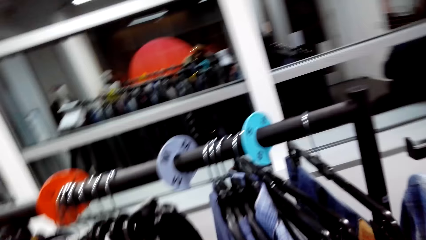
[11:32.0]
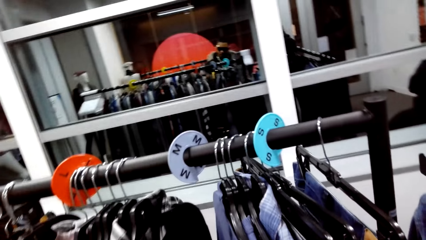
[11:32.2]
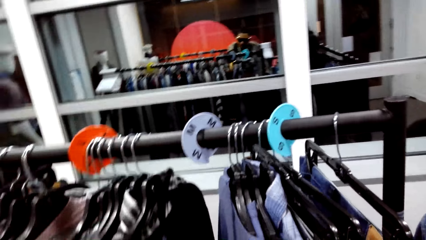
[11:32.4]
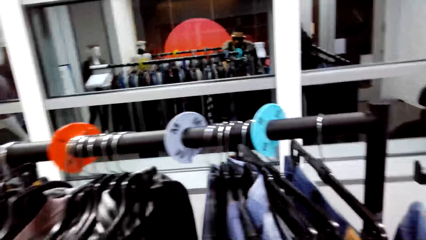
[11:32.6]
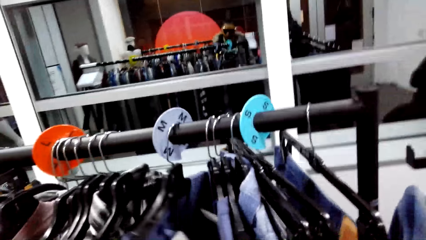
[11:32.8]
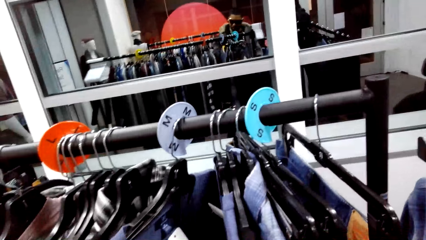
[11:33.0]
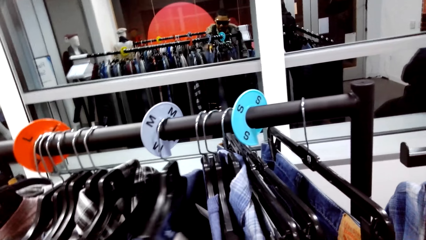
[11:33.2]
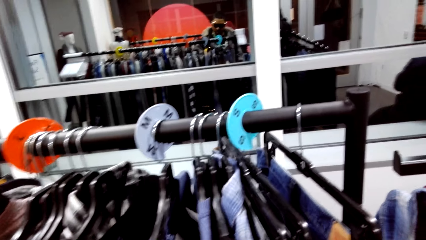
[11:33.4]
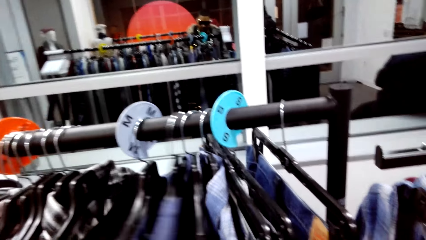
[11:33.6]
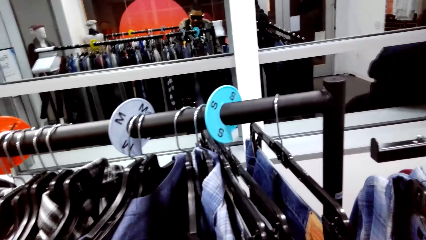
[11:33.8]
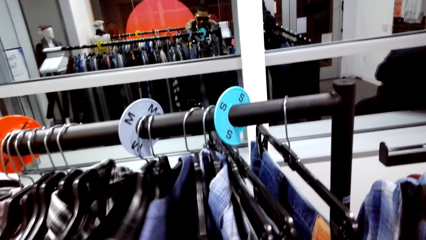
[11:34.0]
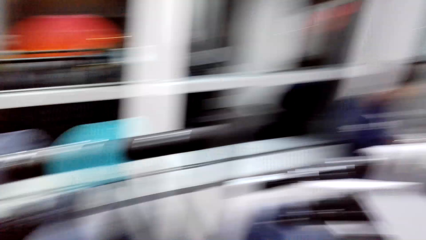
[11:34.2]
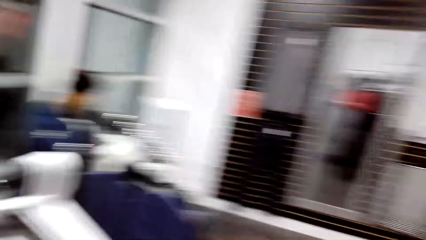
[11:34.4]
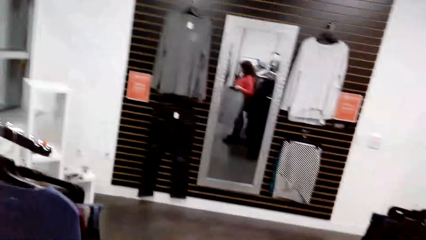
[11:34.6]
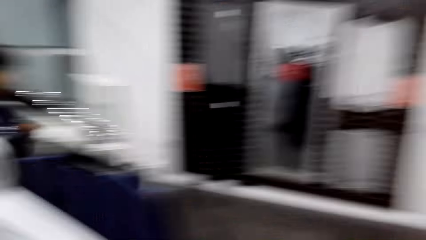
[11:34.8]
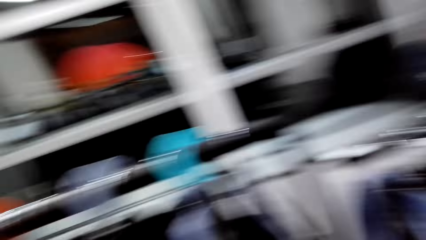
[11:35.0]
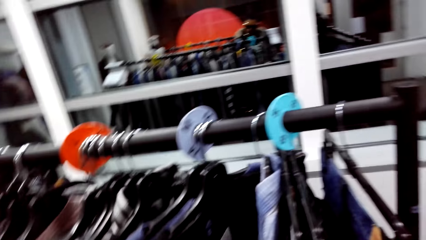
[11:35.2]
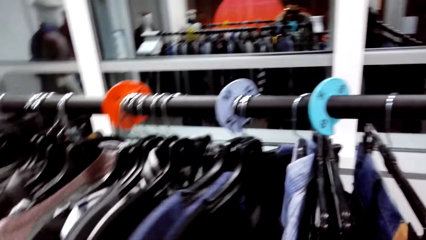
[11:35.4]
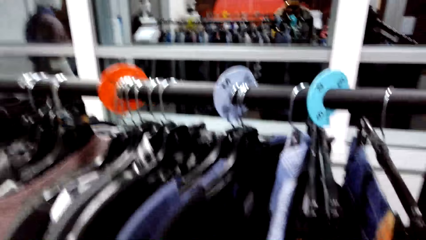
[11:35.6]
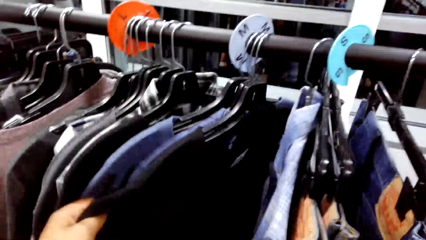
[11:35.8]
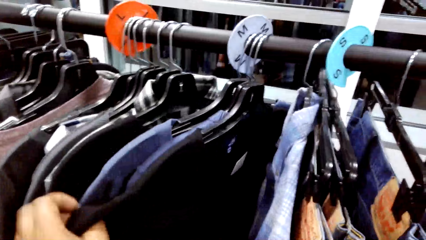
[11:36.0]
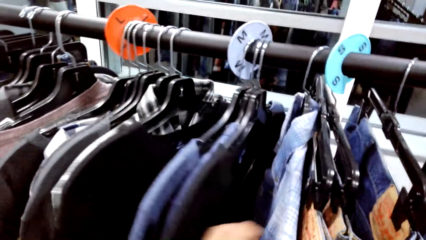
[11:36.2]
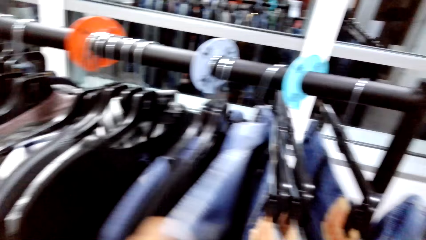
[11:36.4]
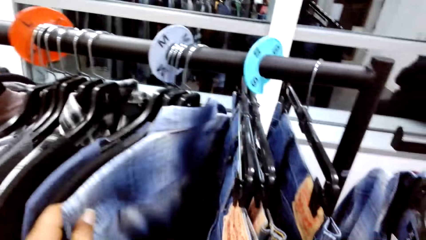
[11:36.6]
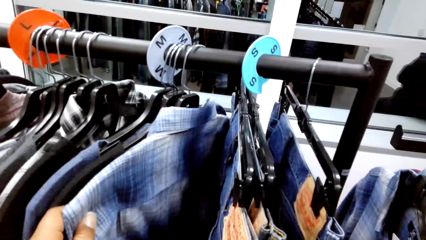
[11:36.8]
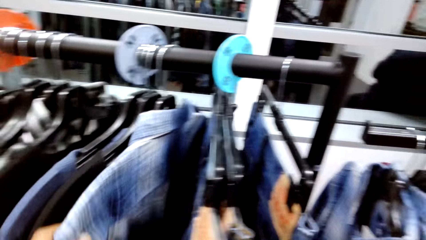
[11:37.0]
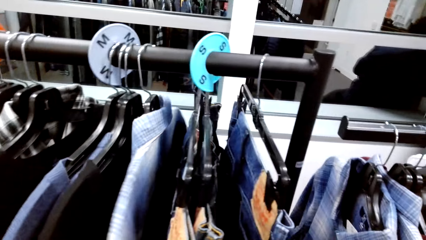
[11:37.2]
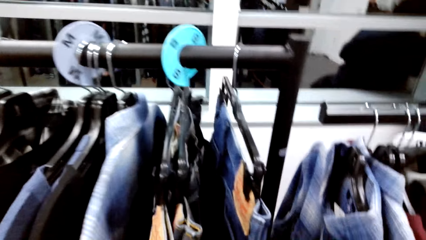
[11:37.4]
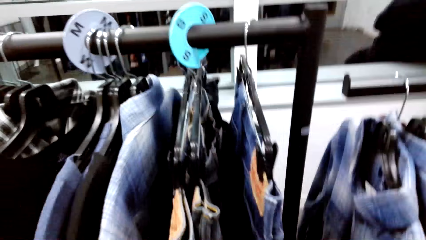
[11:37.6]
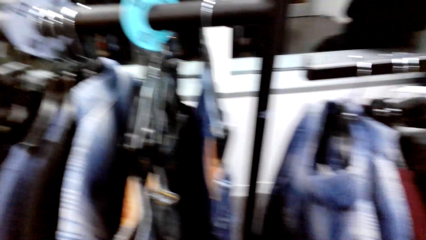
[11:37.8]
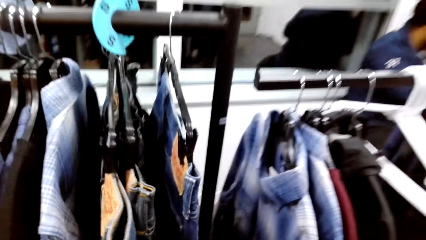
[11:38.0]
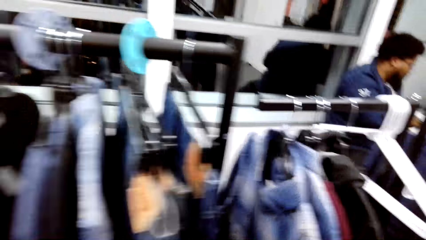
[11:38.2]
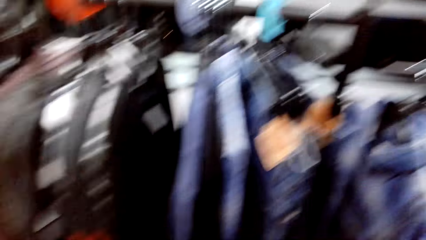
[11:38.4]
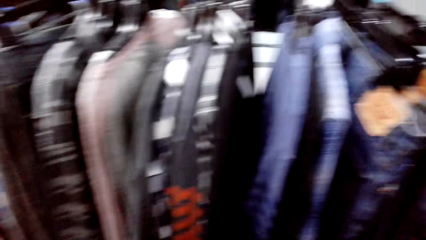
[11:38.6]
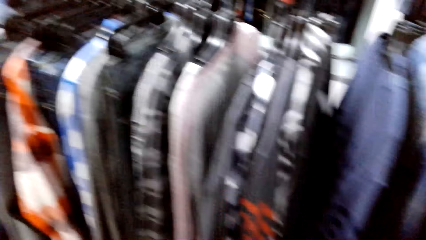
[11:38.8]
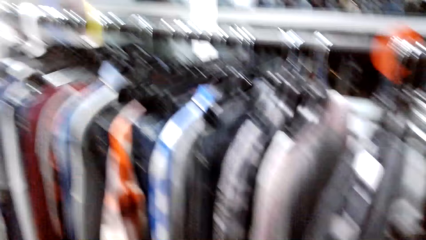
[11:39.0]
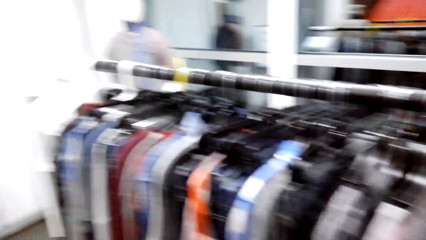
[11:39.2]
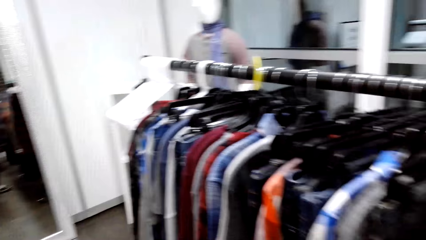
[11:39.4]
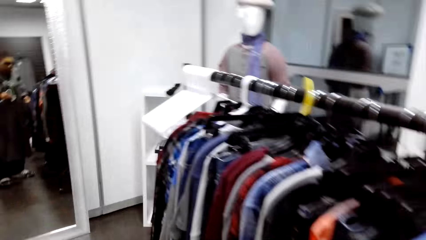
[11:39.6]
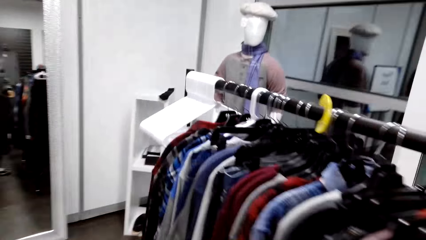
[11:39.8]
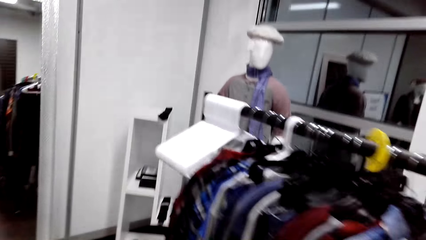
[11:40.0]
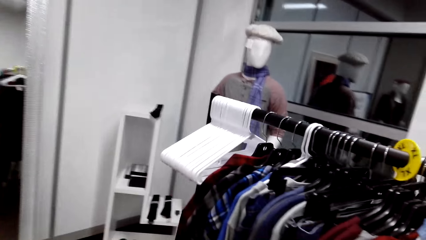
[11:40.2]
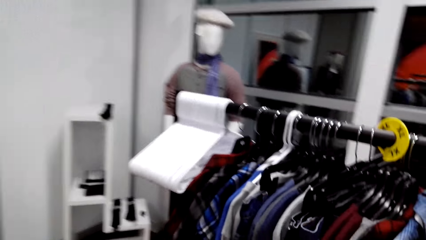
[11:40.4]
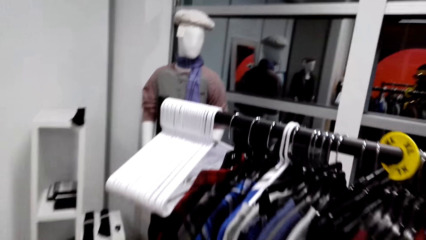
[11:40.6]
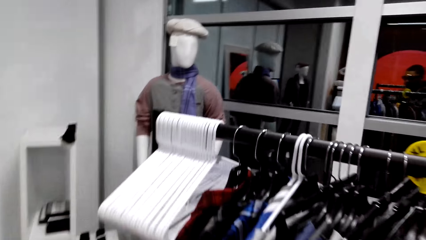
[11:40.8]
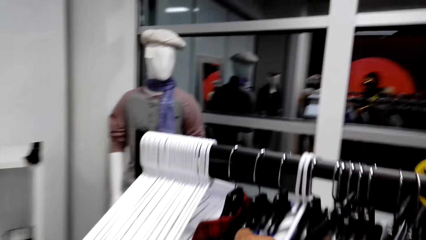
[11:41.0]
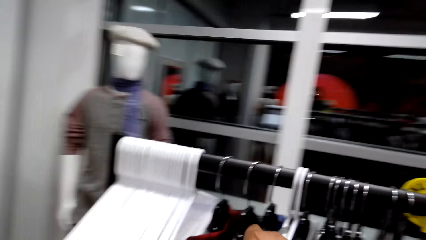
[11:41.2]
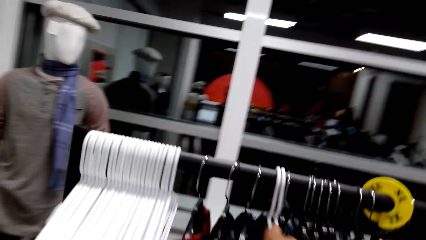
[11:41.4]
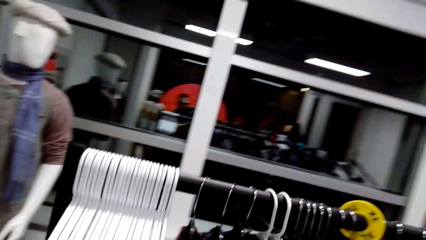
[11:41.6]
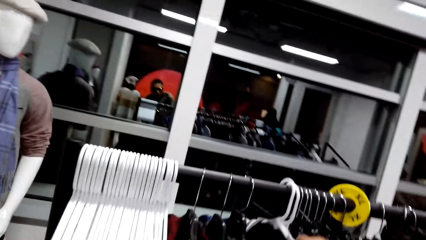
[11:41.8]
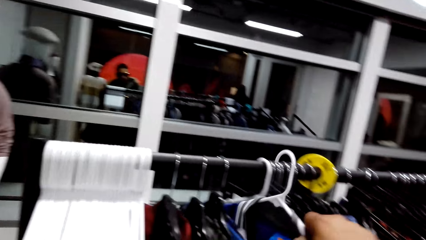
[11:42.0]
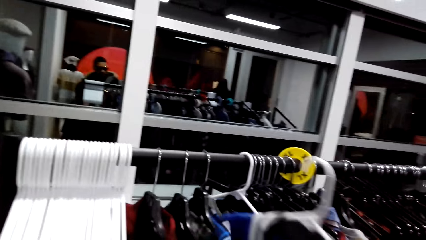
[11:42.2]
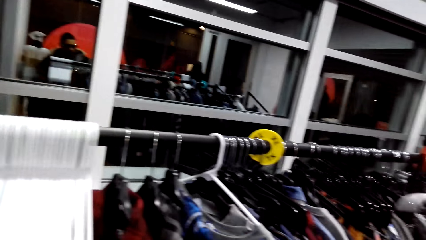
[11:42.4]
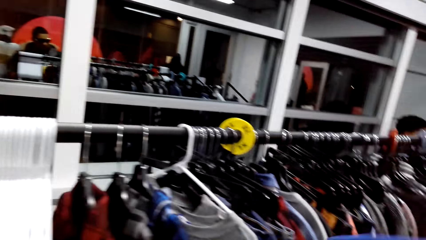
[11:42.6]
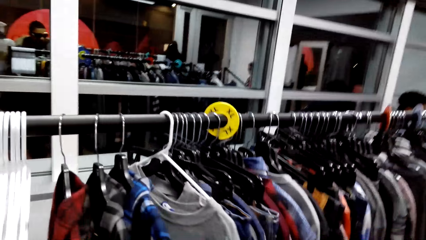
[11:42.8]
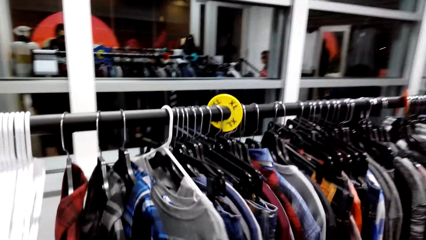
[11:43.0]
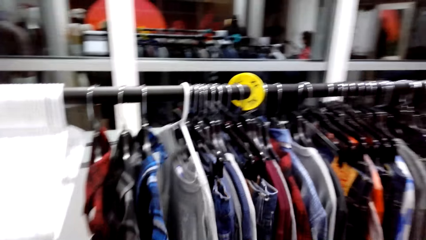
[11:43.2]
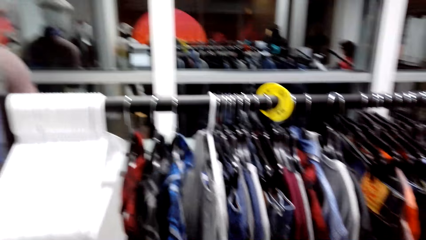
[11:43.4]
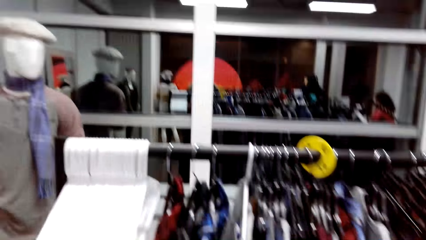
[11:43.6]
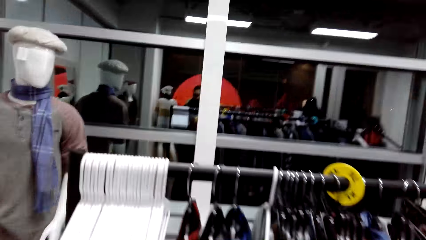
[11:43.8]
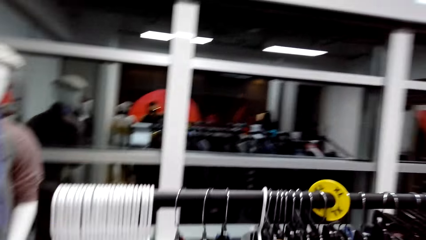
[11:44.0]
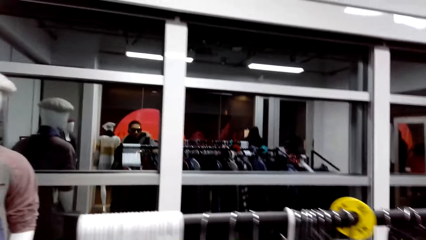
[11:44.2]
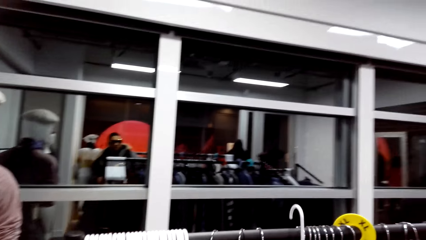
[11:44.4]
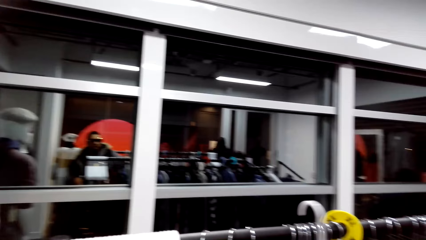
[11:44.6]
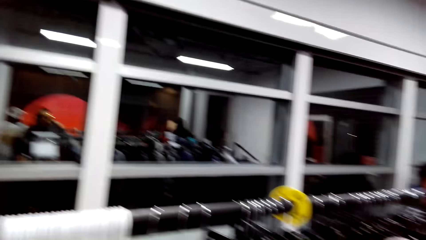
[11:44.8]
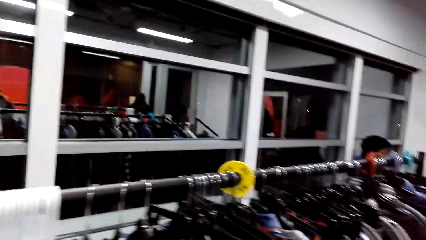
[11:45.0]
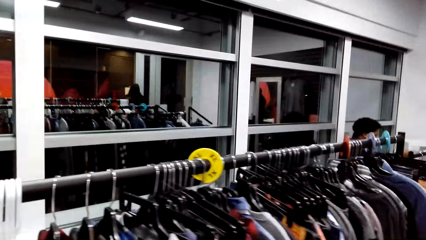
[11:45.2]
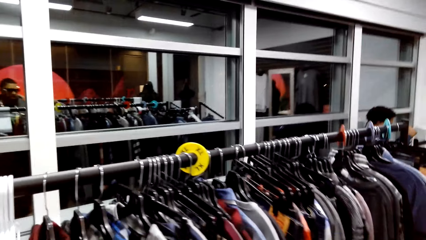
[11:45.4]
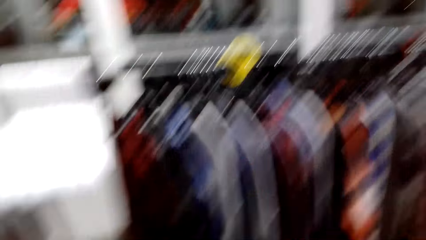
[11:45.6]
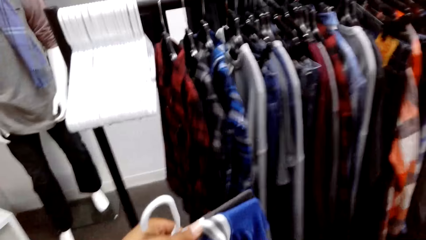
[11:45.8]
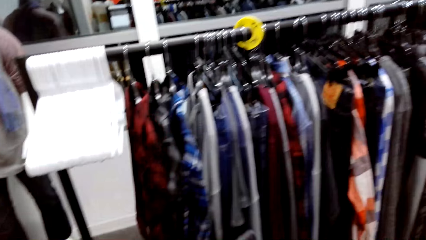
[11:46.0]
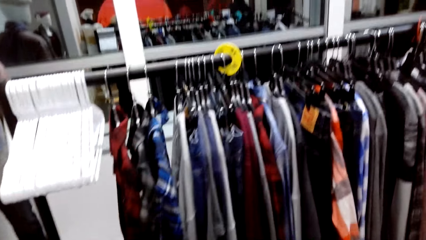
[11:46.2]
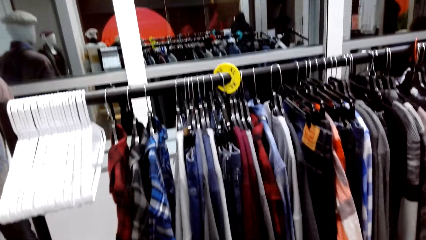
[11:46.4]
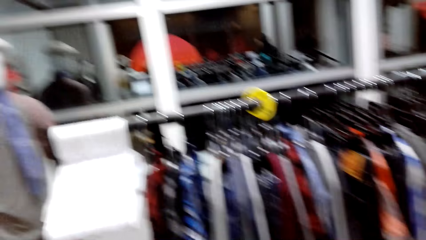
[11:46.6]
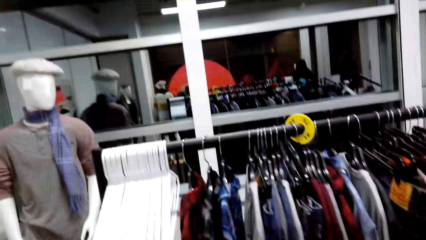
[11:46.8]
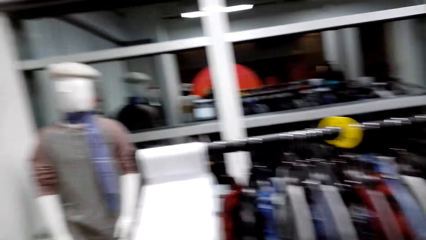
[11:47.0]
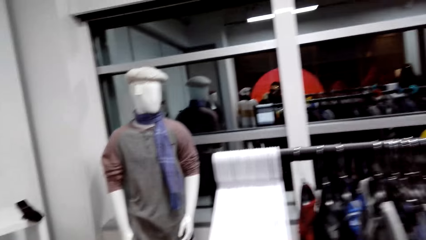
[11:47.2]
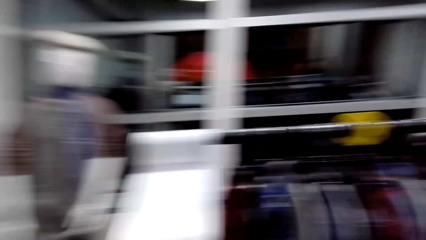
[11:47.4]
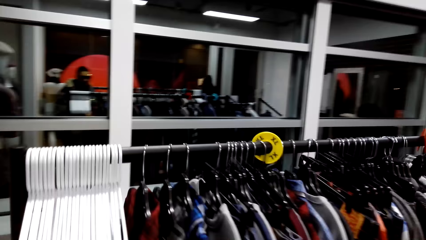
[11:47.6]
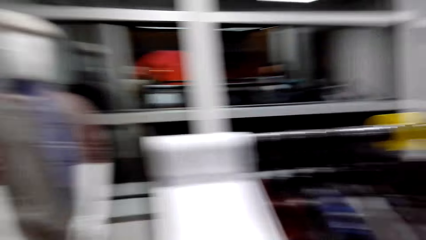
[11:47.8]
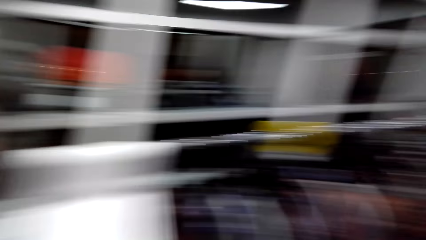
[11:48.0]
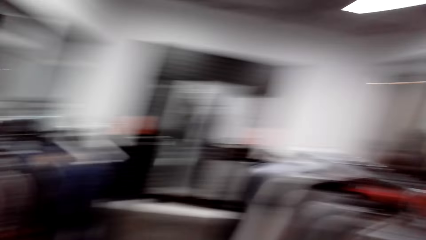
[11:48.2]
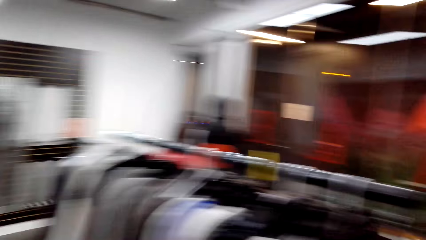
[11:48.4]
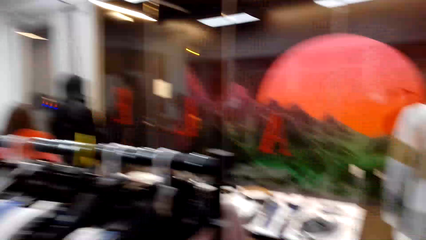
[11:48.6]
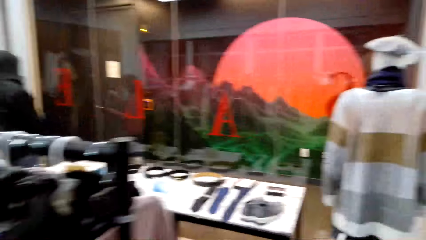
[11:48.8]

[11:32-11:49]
The camera wearer pulls a cloth. They pull the cloth again. They look around the clothes. They pull the cloth again. They walk around the clothing store. They pick up a t-shirt. They walk around the clothing store. They pick up the t-shirt. They dialogue with a person.
